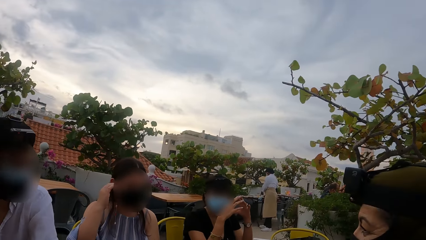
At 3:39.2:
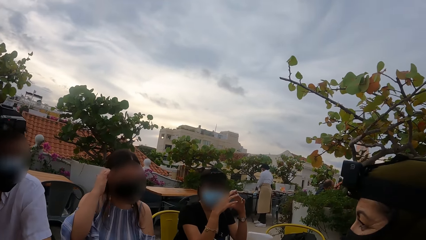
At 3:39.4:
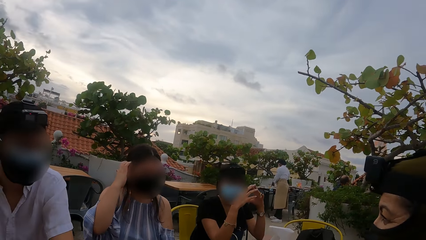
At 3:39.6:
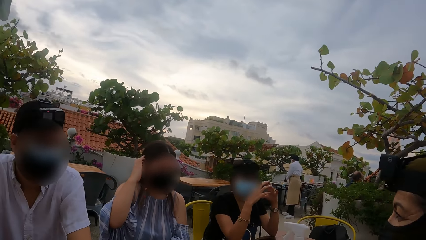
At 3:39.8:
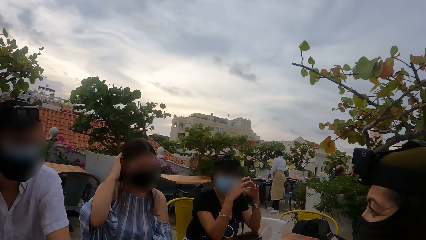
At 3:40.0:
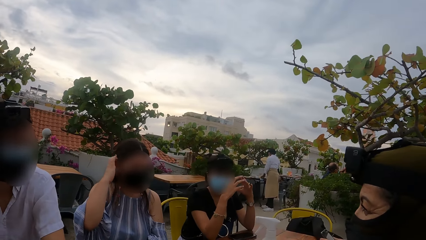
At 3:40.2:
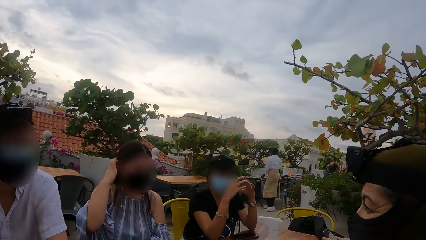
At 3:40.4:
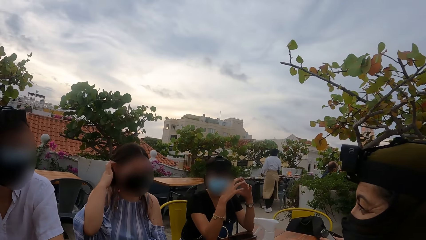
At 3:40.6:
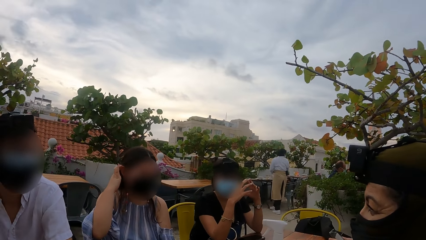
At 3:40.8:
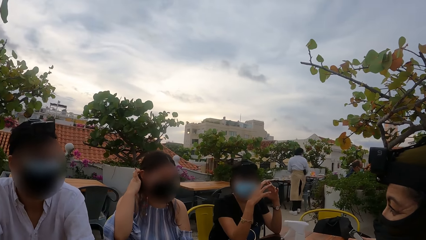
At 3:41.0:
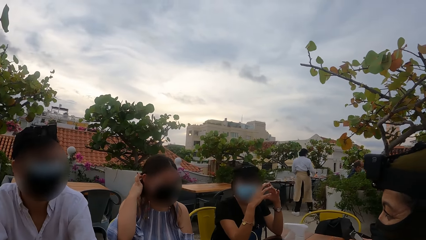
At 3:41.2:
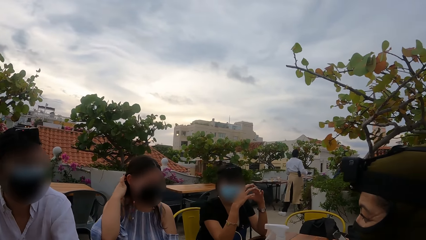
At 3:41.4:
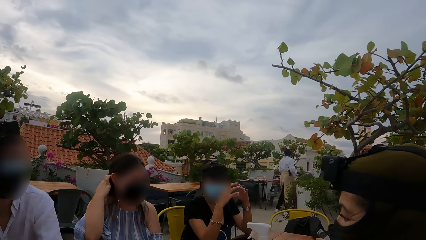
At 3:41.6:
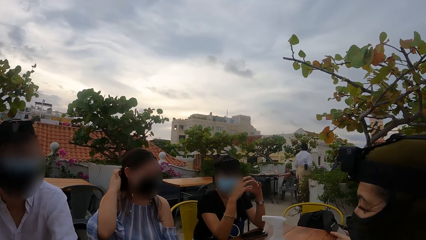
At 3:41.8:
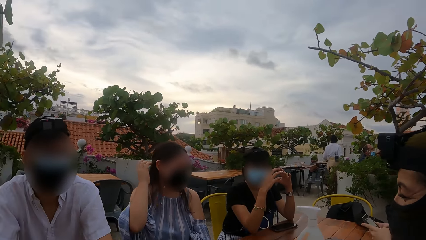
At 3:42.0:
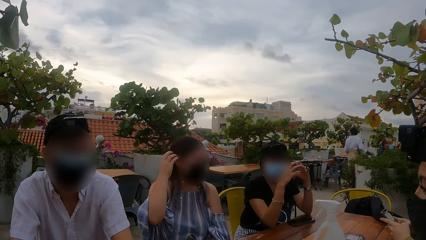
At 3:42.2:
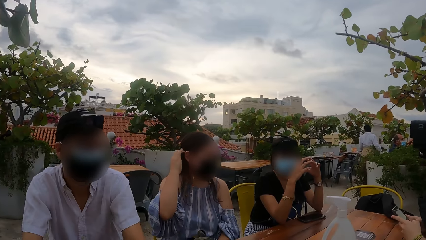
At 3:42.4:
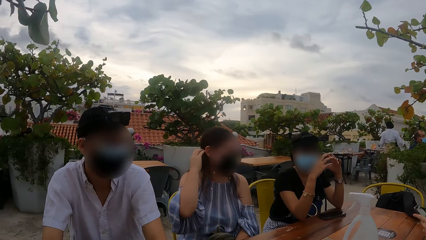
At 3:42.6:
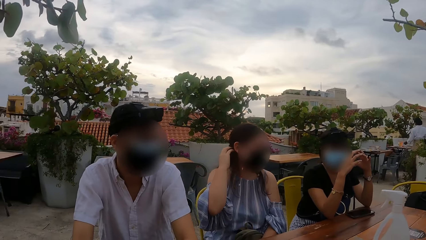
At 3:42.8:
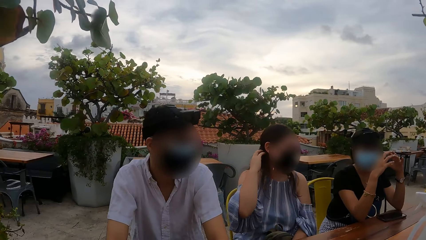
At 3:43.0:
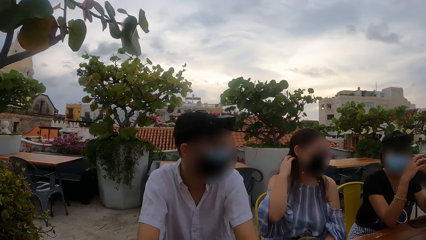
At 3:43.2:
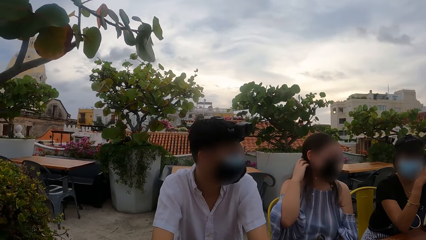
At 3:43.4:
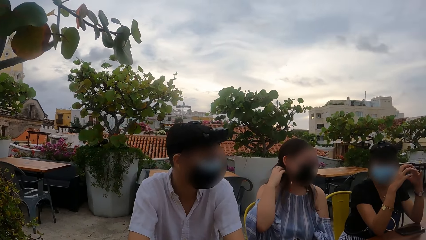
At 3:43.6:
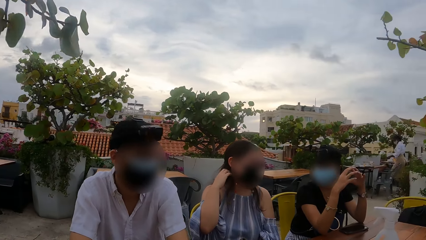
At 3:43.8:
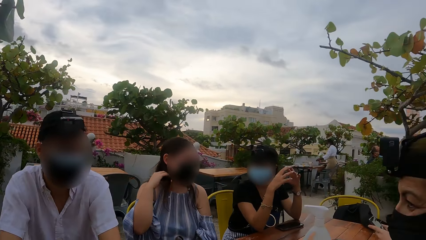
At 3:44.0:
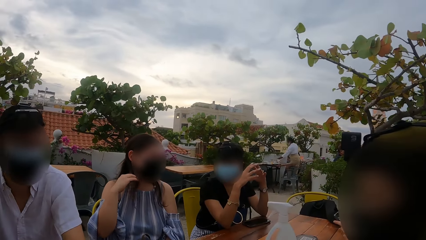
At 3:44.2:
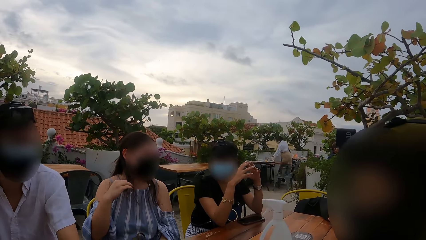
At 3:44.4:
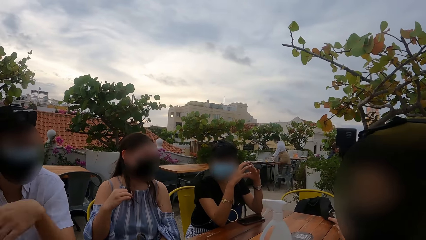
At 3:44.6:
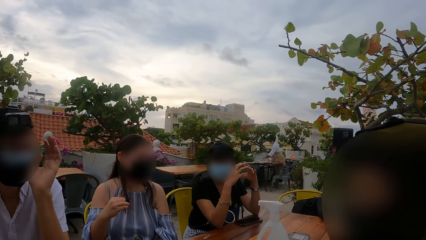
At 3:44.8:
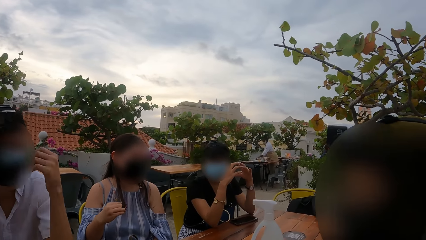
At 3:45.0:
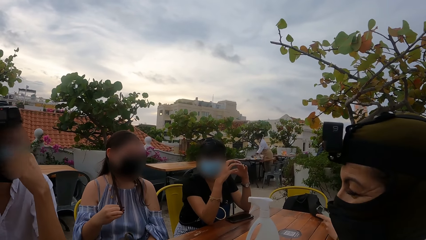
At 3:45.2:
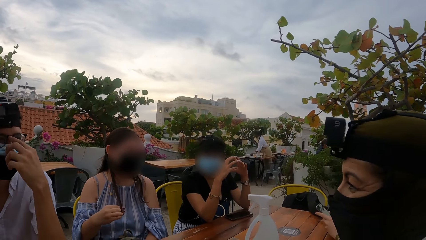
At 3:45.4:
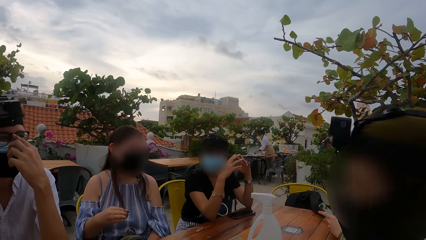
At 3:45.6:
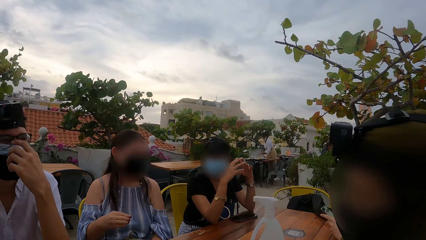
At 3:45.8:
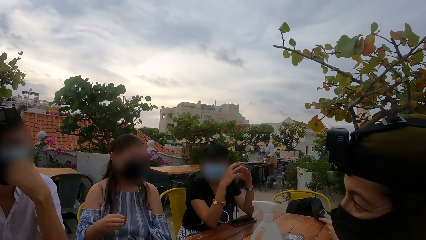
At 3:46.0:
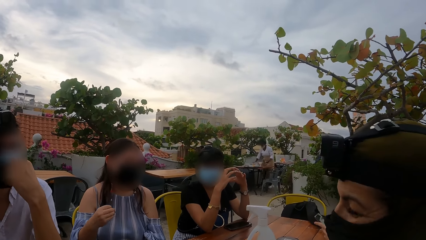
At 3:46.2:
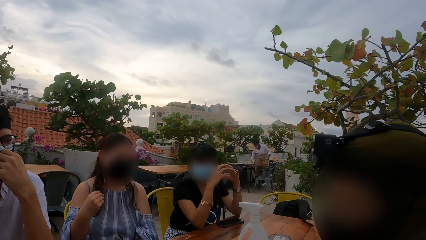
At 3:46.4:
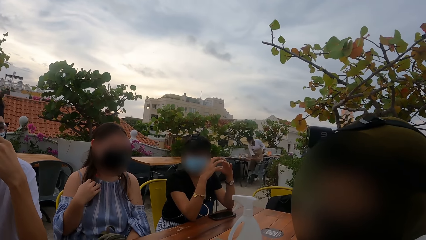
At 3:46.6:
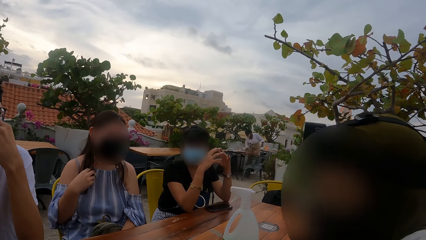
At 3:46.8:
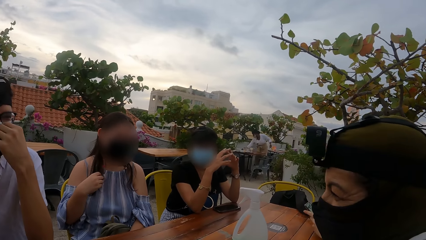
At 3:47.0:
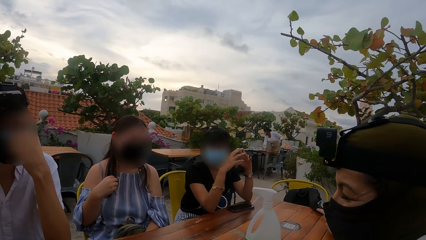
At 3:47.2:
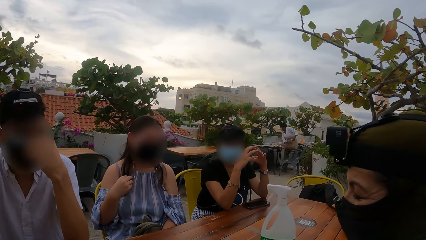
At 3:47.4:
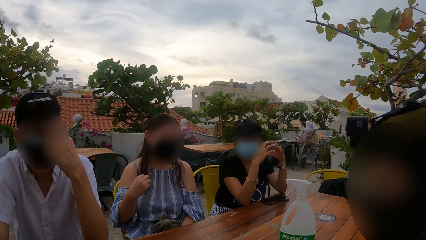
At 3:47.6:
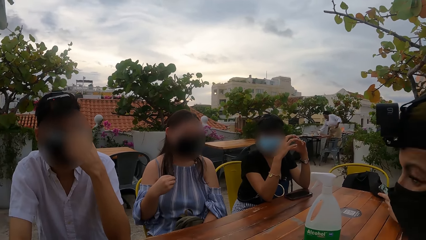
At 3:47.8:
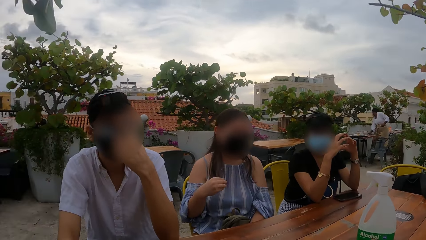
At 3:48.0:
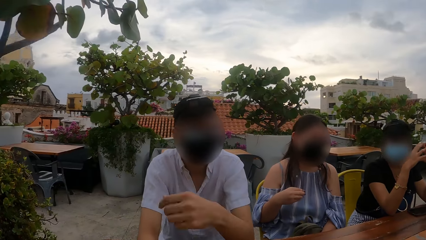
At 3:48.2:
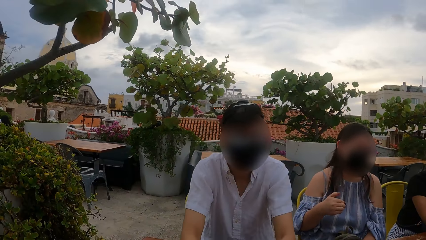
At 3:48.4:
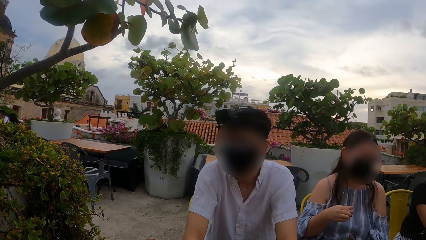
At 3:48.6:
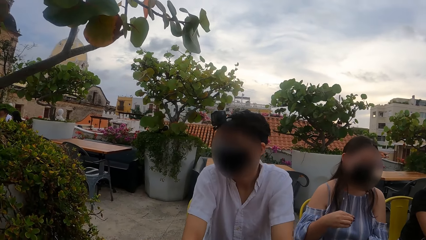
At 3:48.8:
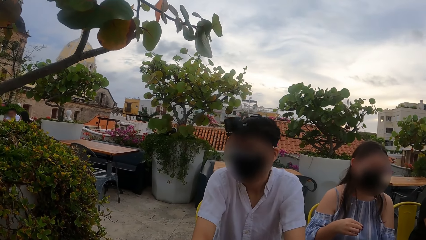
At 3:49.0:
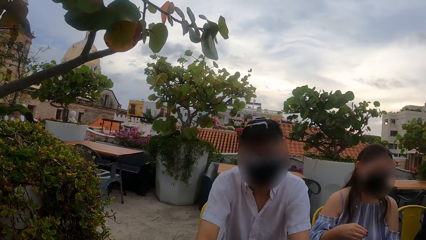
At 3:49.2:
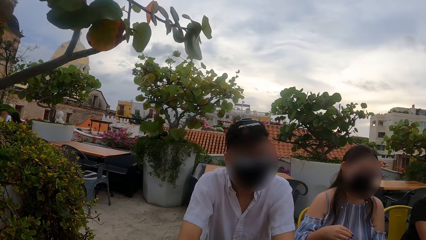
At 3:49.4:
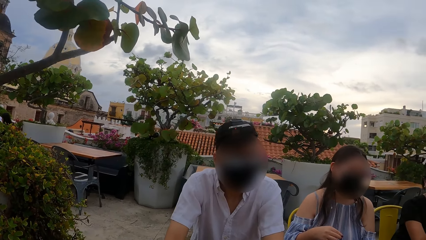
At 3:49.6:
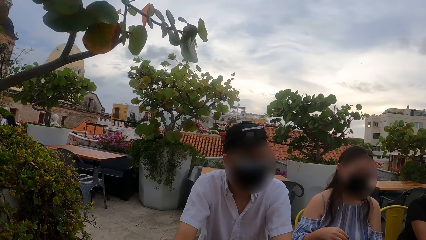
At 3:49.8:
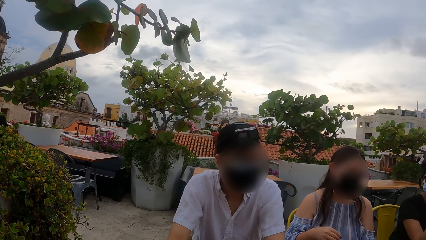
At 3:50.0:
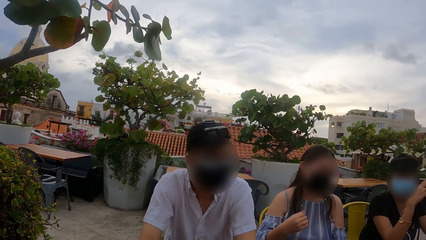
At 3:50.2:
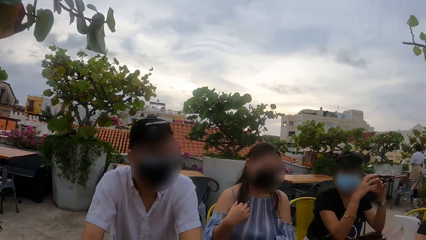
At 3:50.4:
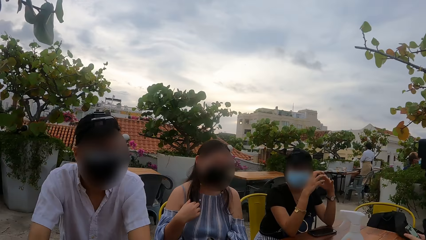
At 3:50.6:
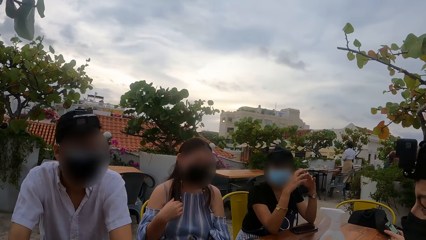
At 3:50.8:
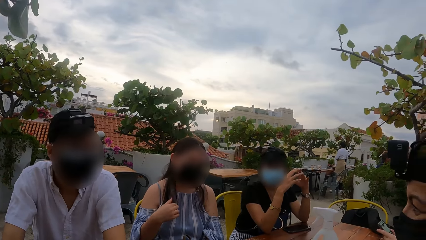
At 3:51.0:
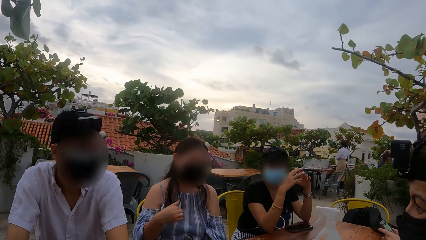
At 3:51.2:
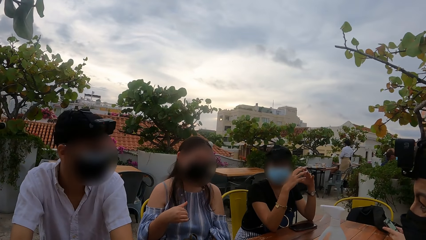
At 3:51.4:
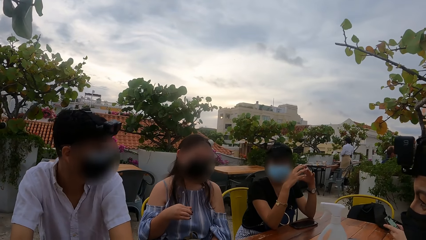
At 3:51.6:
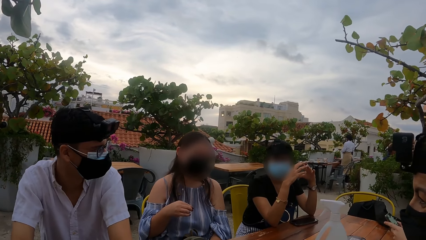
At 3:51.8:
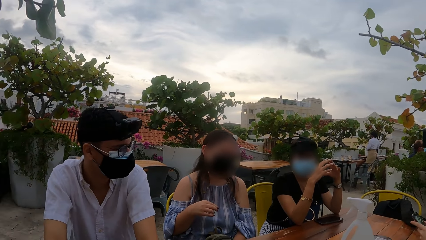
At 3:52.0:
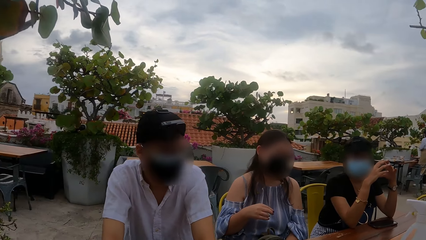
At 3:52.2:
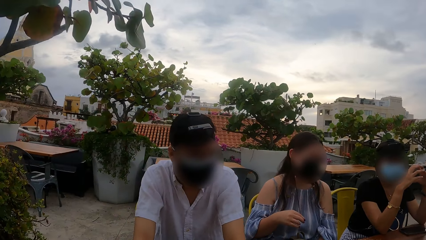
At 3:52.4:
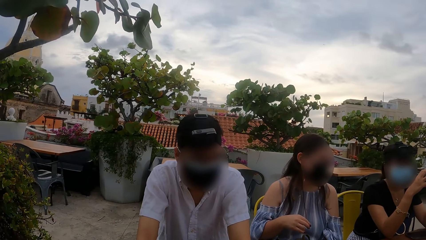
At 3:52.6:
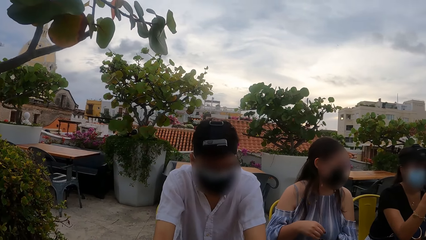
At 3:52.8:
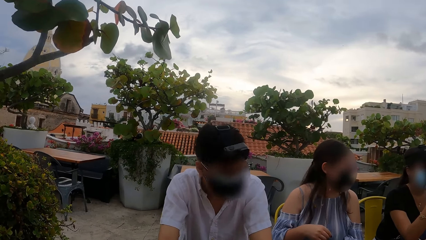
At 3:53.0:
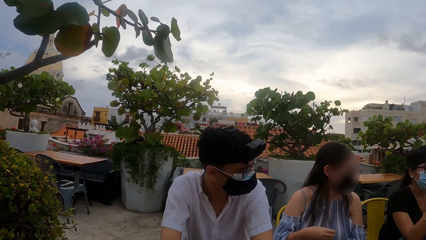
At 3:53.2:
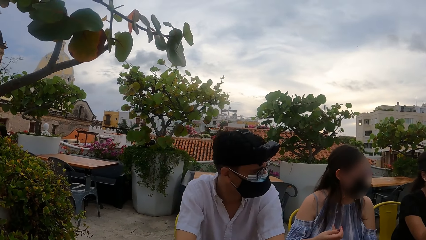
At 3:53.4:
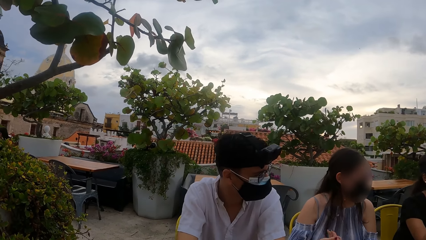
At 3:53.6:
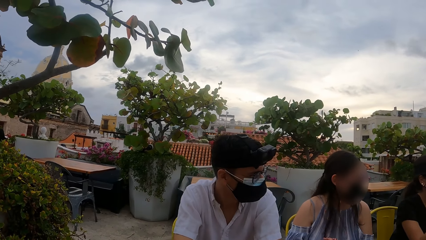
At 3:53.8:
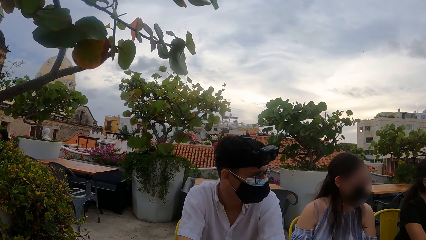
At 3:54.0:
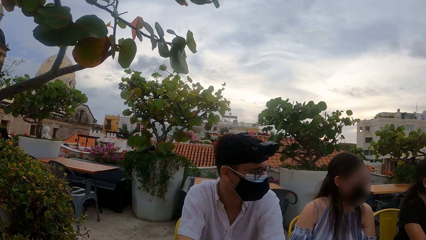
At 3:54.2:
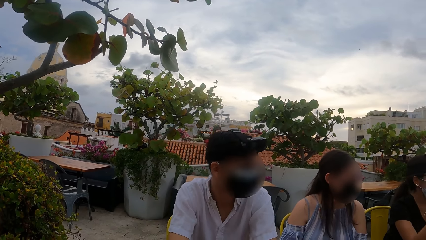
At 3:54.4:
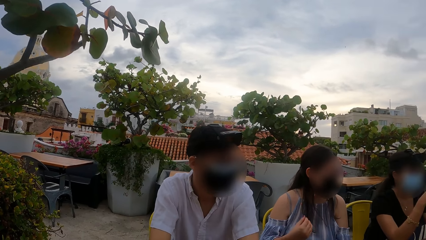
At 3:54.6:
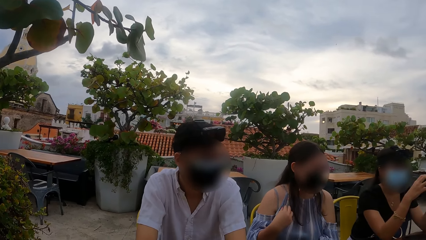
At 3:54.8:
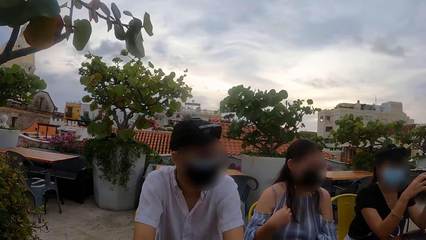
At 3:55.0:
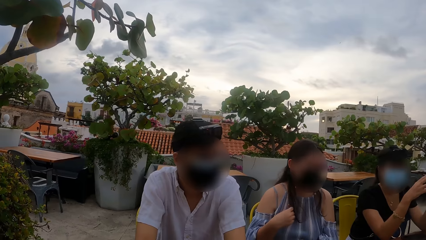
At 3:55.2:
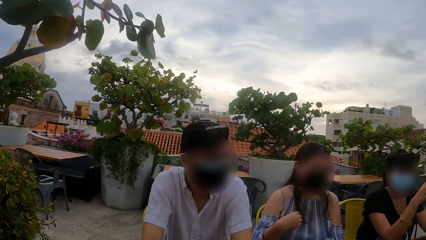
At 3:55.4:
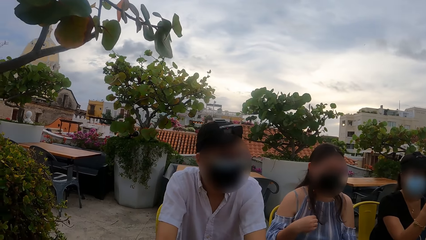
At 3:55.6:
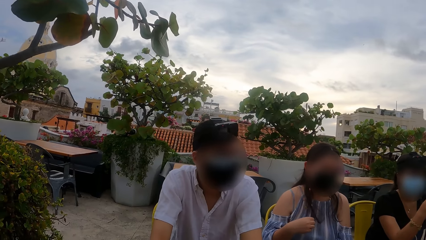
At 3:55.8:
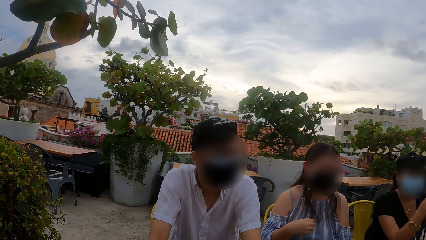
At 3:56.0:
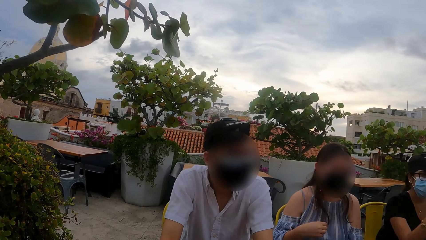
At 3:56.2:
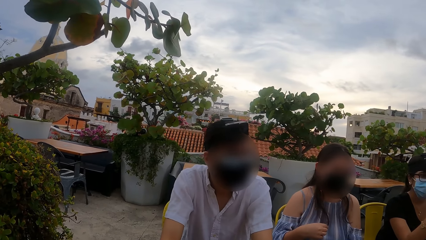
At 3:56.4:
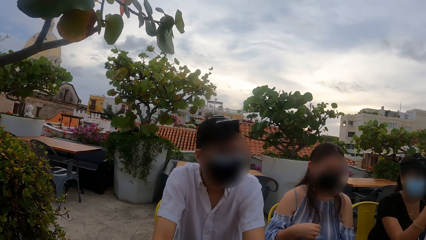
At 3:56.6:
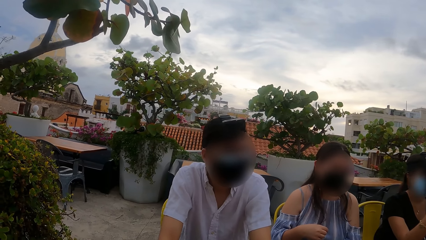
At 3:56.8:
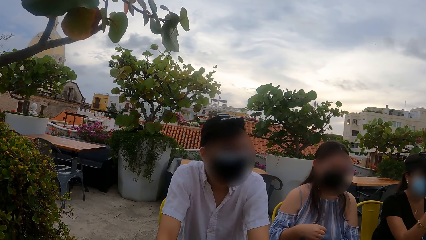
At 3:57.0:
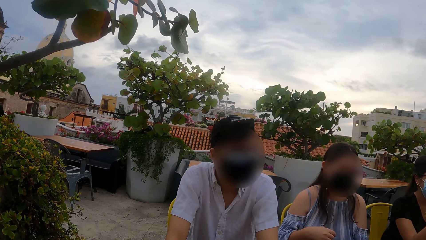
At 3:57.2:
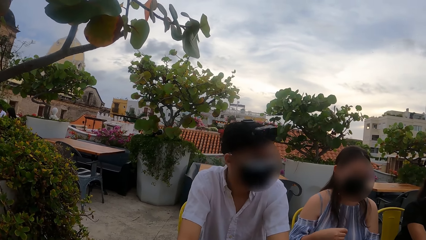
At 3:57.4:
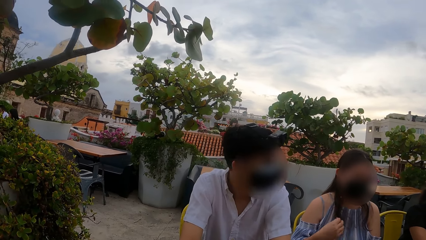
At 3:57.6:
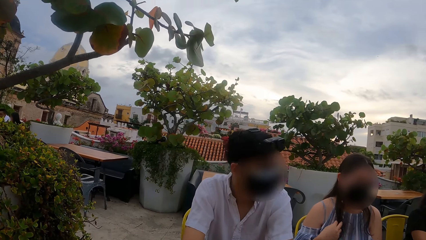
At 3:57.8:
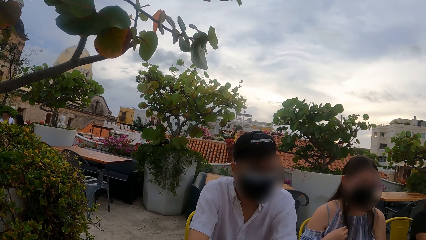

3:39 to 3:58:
A woman adjusts her hair with her right hand. A man operates the phone with both hands. The woman touches her hair. The camera wearer looks around. Another man speaks. Another man adjusts his eye glasses with his left hand. Another man speaks. The camera wearer looks around.
